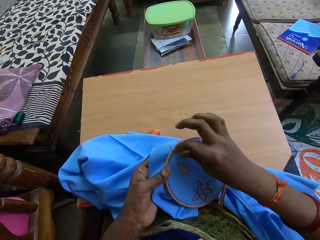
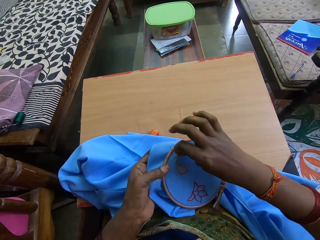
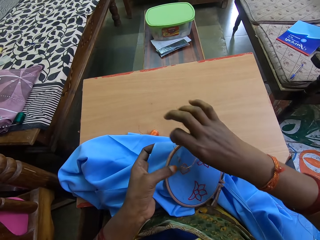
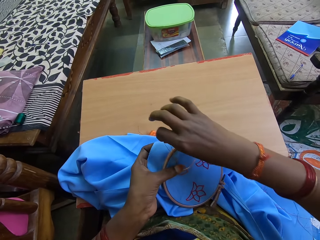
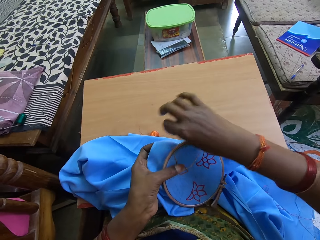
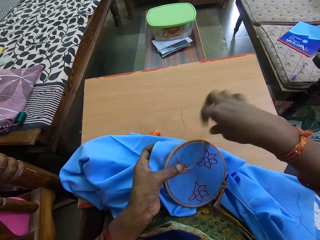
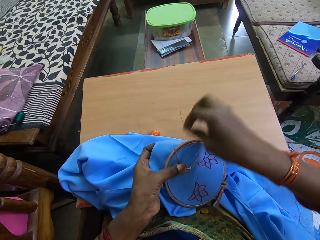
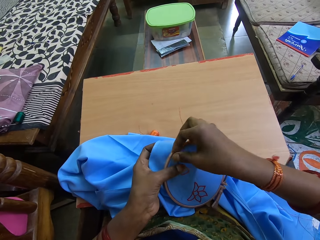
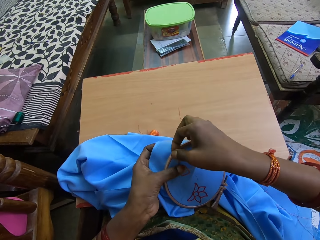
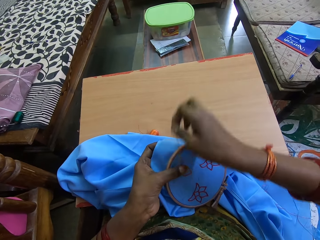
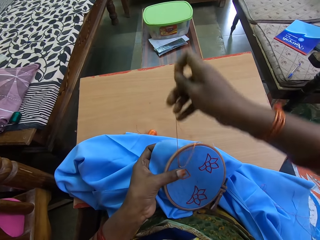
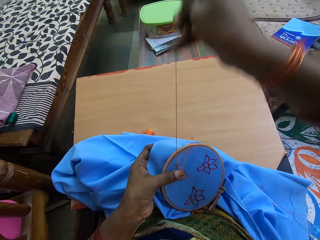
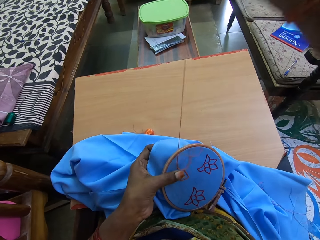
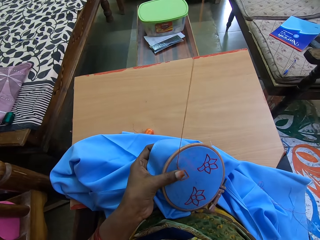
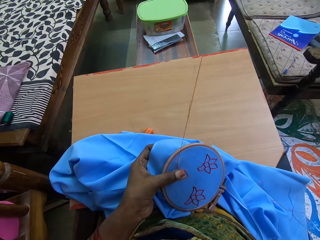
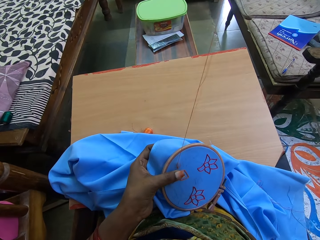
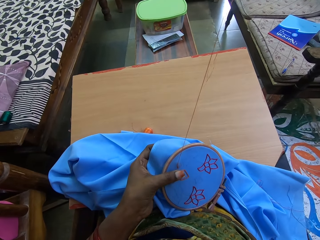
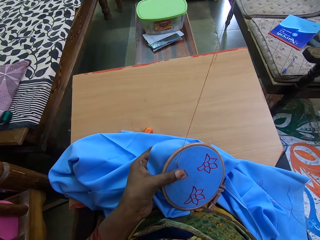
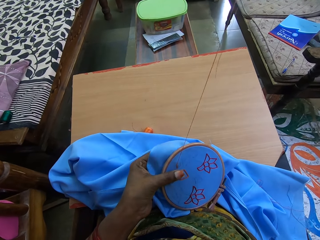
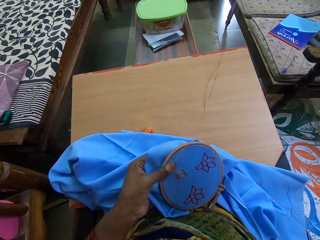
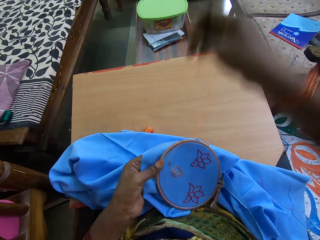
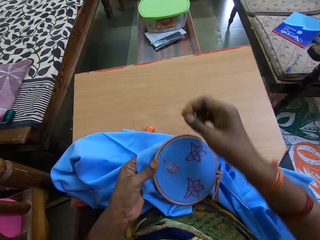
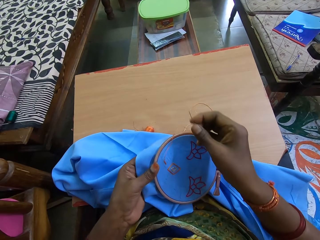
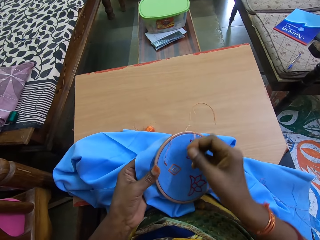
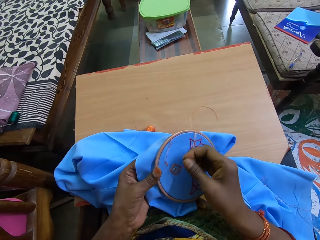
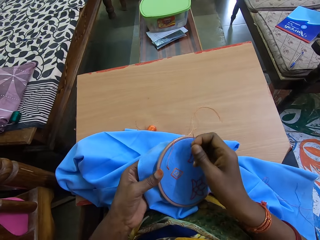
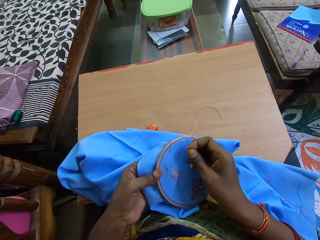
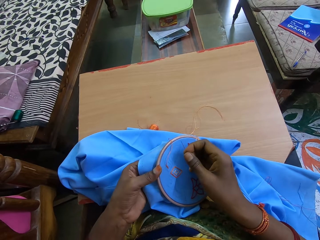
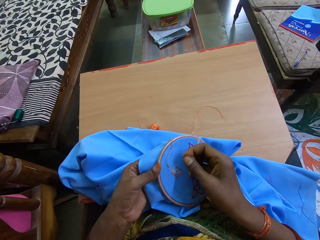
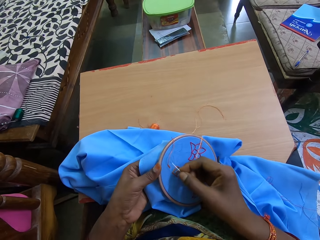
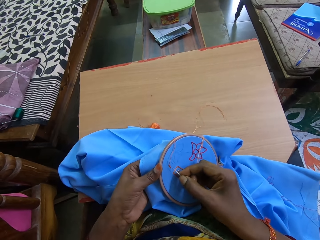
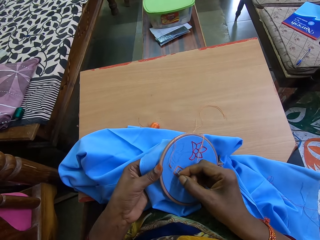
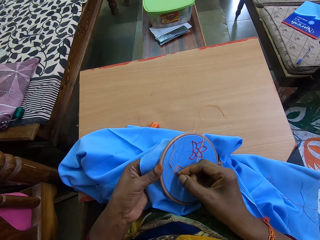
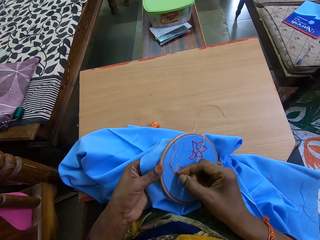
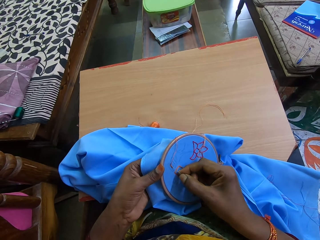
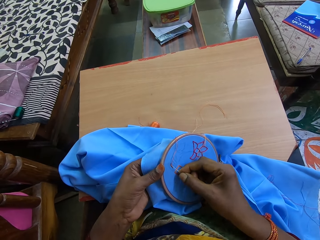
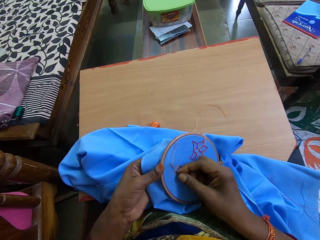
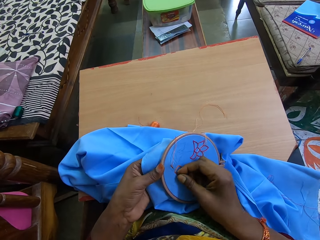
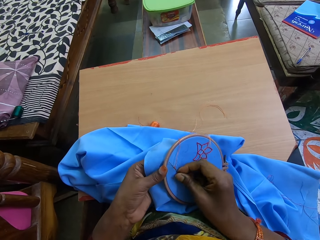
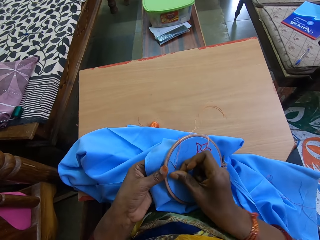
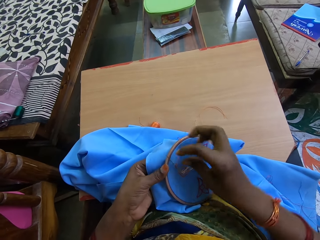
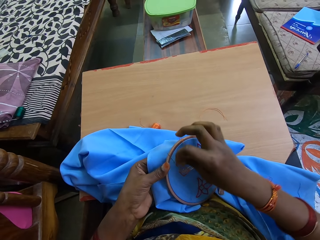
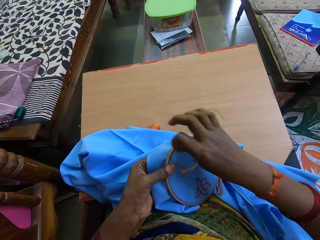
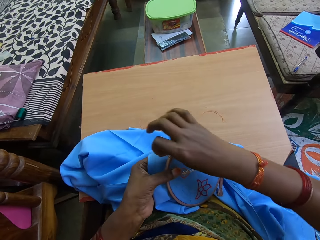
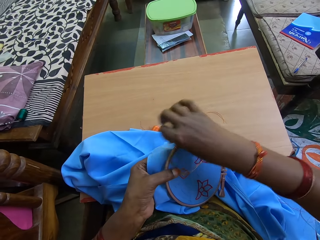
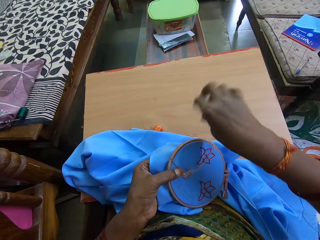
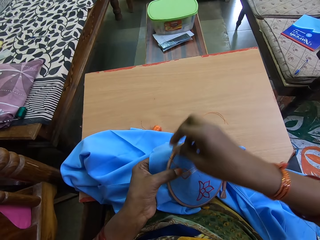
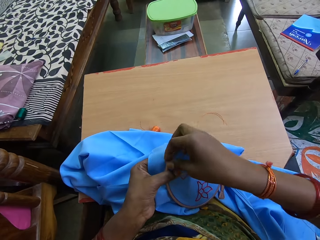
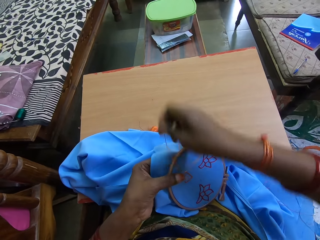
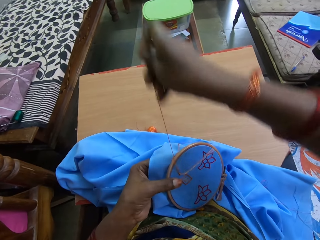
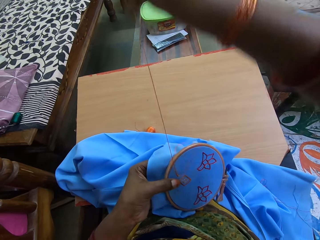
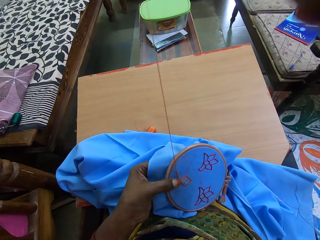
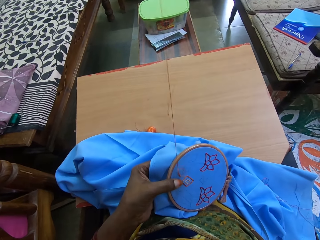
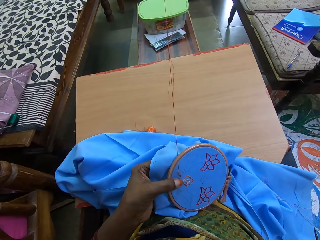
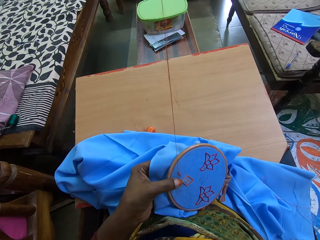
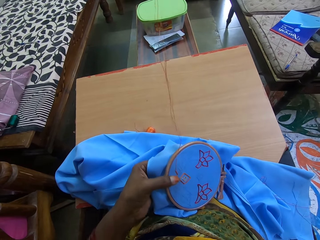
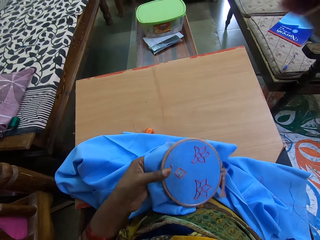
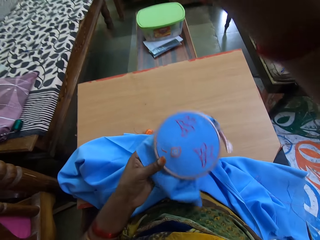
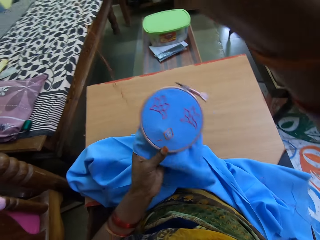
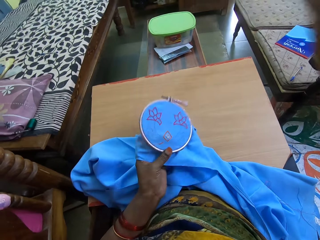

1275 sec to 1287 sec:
The camera wearer rolls the thread on the cloth around the needle in the cloth with her right hand. She drags the needle out of the cloth with her right hand. She puts the needle in her right hand in the cloth in her left hand. She rolls the thread on the cloth around the needle in the cloth with her right hand. She drags the needle out of the cloth with her right hand.

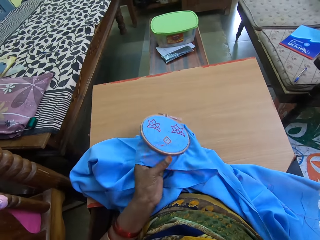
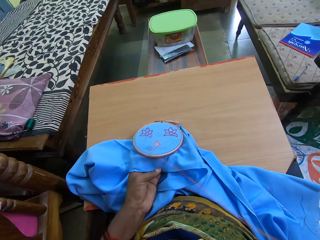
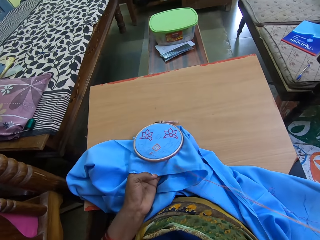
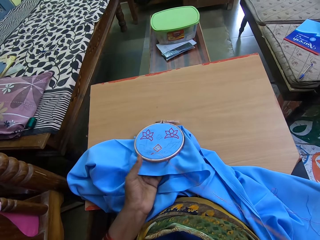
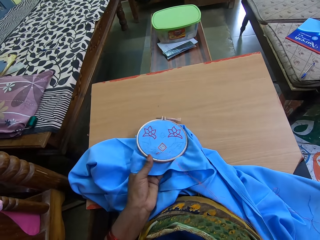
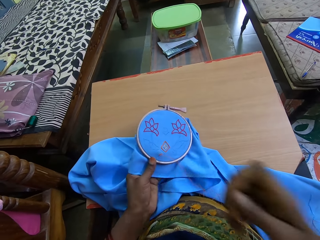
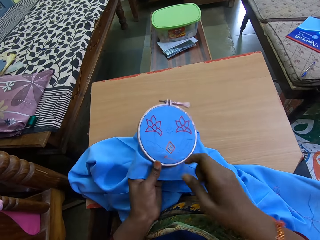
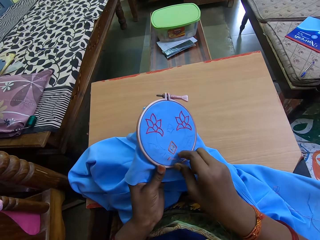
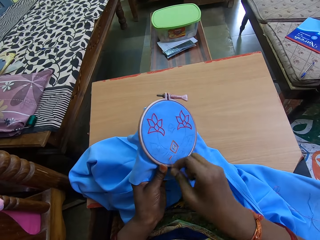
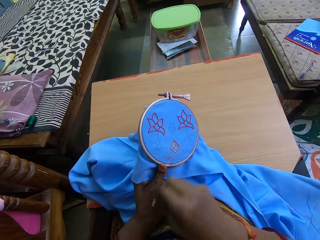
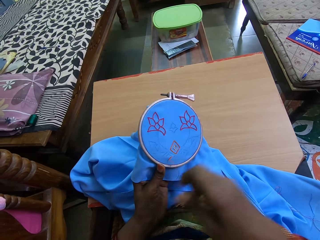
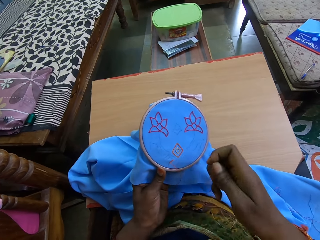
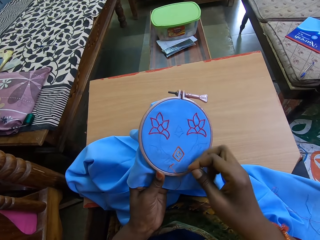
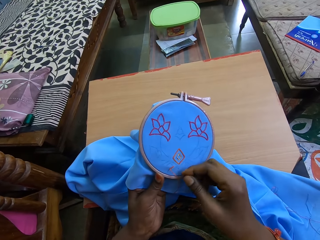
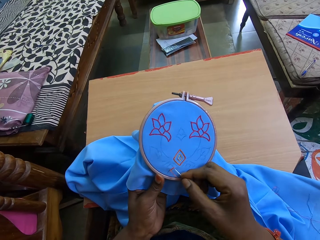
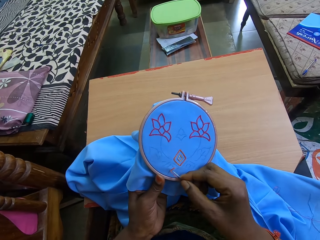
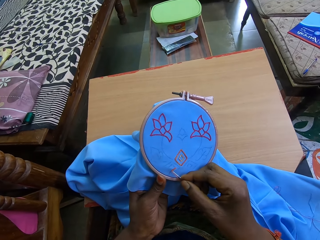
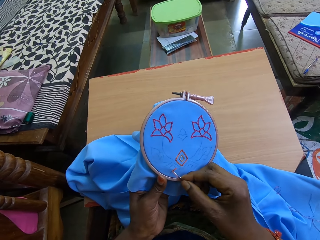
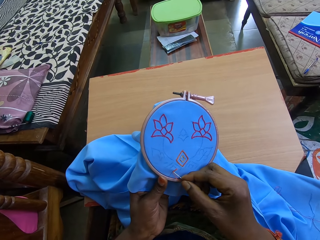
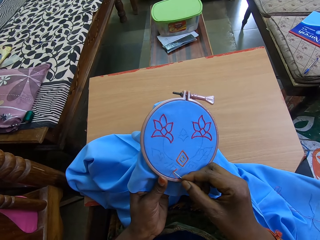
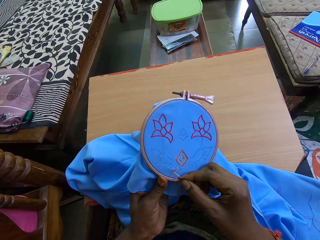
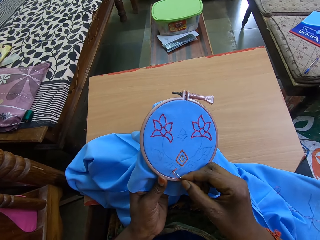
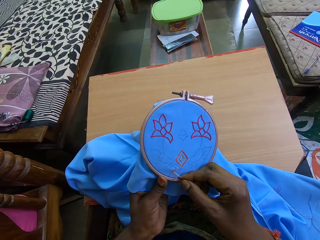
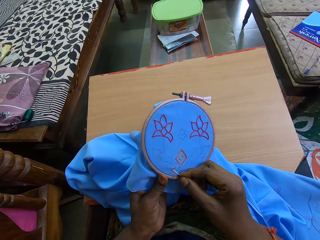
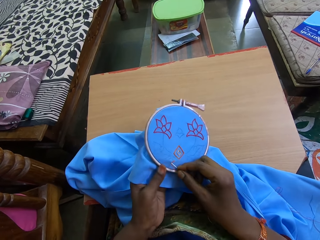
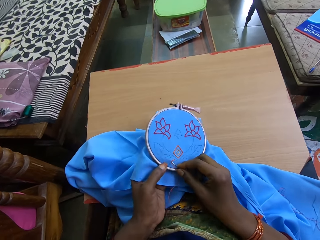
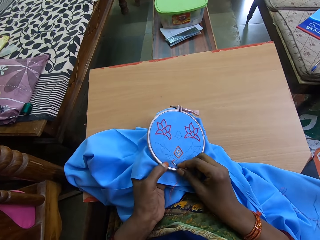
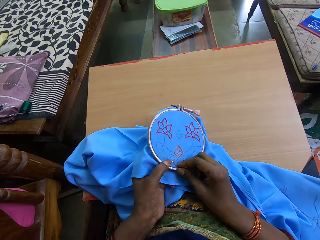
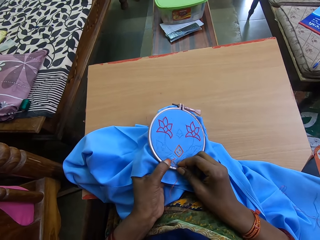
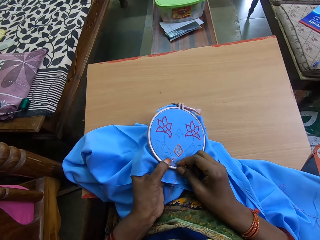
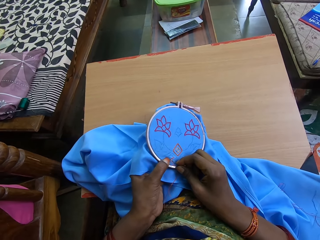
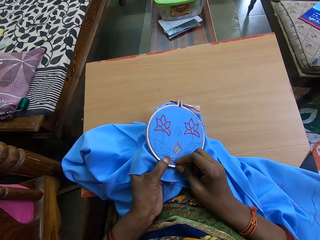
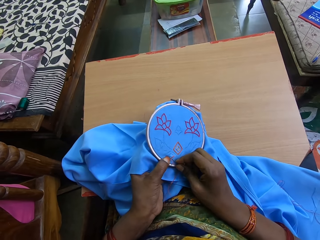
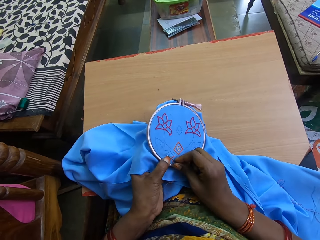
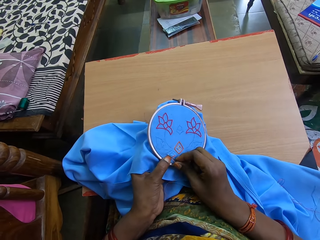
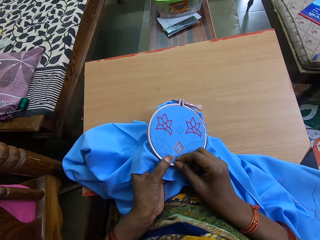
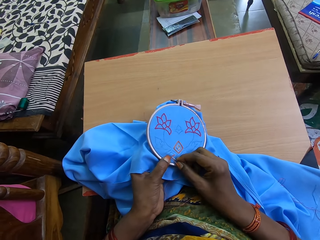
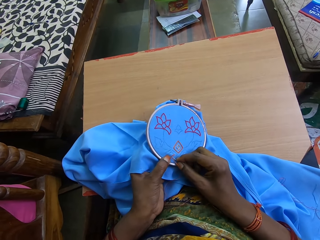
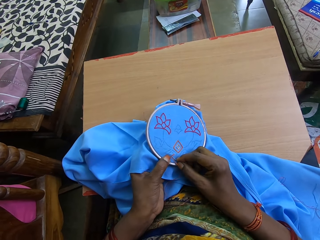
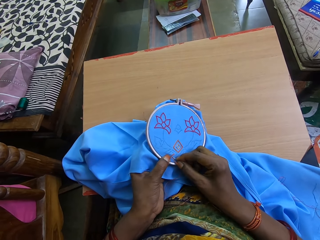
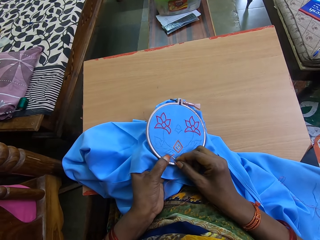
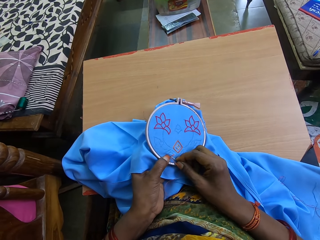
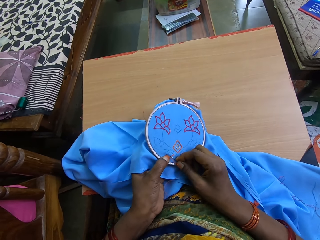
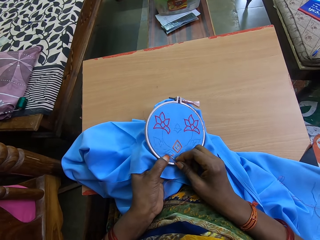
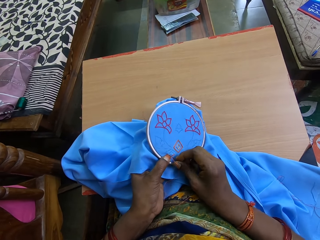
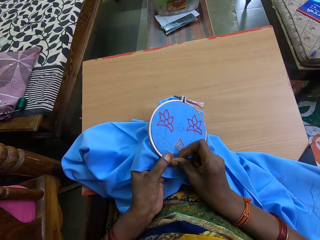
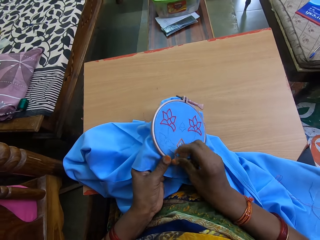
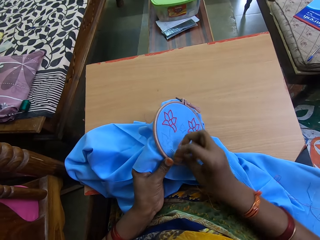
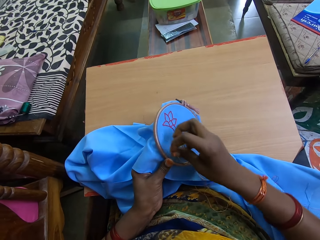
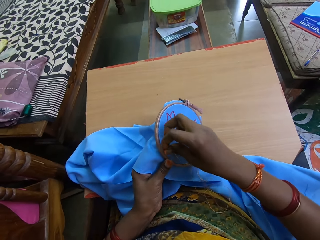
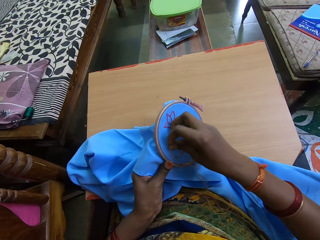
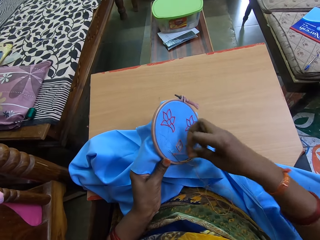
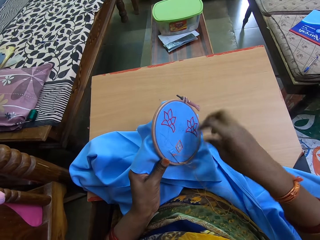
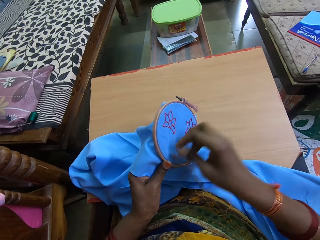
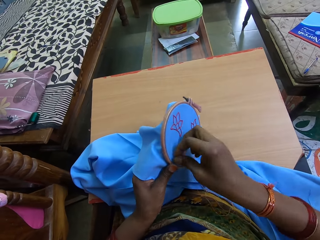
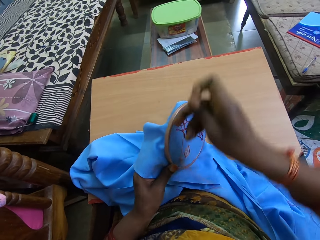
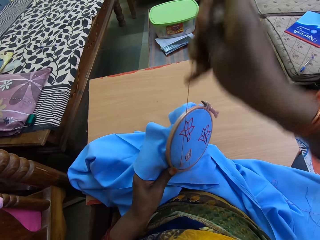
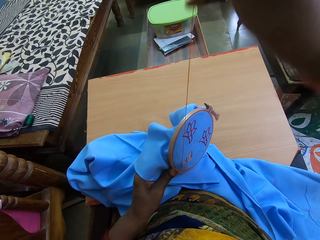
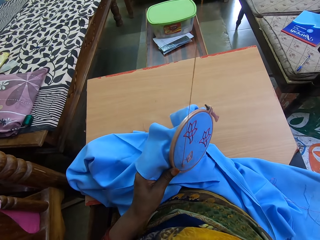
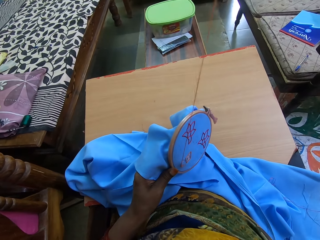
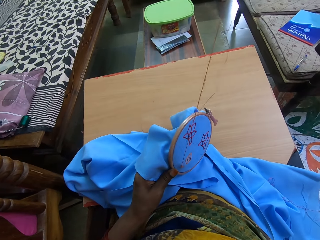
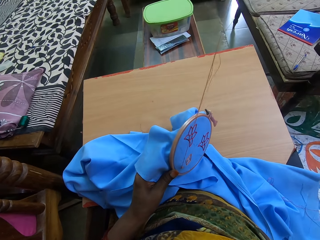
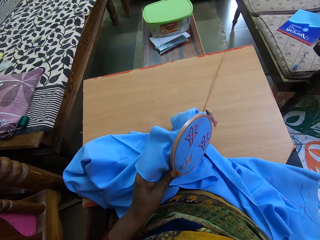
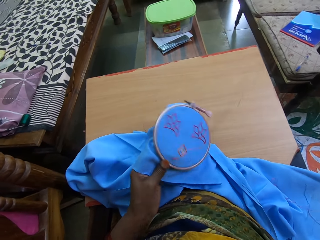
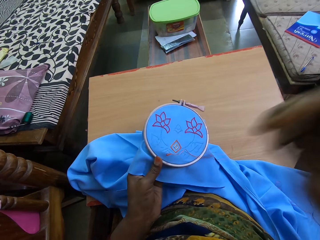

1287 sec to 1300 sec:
The camera wearer drops the cloth in her left hand on the table. She carries the cloth from the table with her left hand. She adjusts the thread on the cloth with her right hand. She puts the needle in her right hand in the cloth in her left hand. She rolls the thread on the cloth around the needle in the cloth with her right hand. She drags the needle out of the cloth with her right hand.
